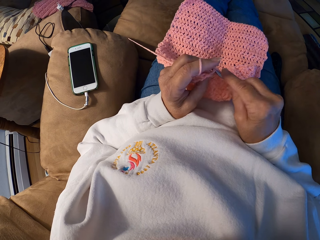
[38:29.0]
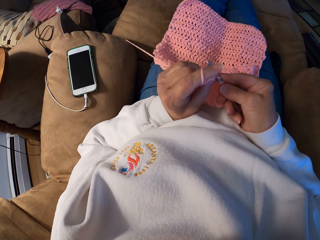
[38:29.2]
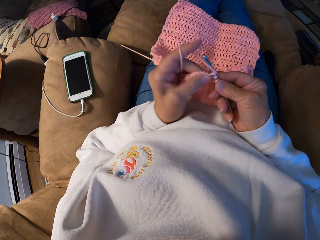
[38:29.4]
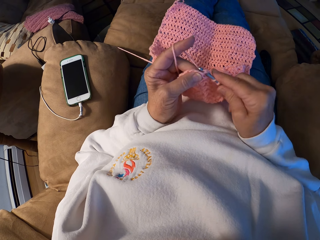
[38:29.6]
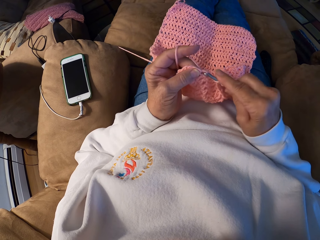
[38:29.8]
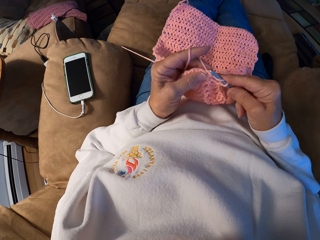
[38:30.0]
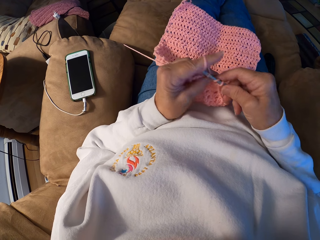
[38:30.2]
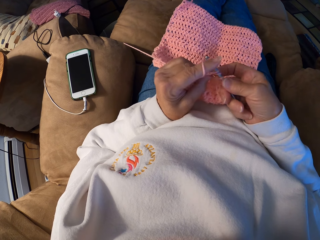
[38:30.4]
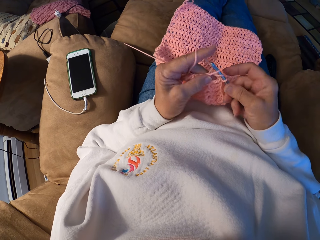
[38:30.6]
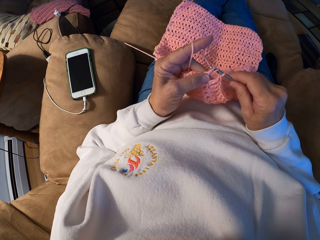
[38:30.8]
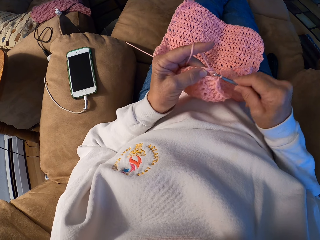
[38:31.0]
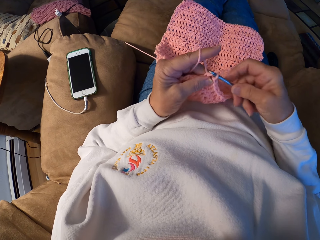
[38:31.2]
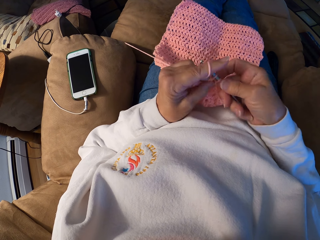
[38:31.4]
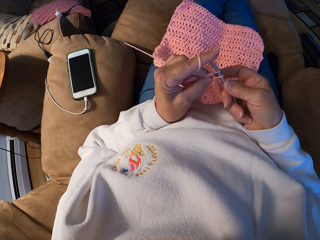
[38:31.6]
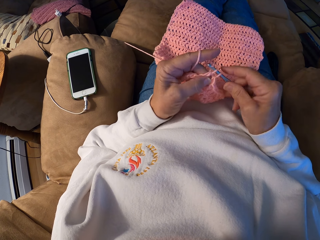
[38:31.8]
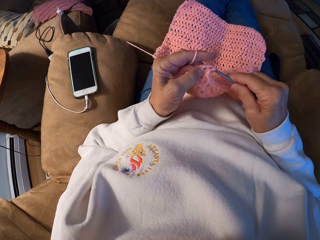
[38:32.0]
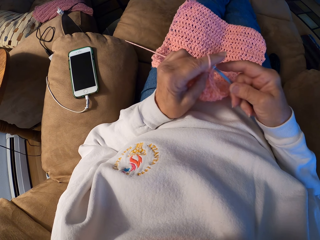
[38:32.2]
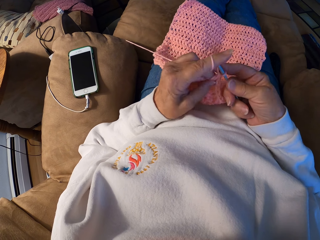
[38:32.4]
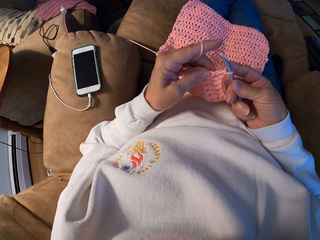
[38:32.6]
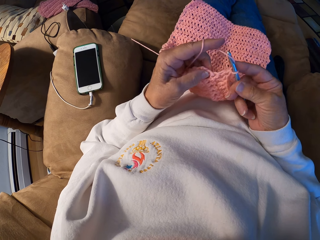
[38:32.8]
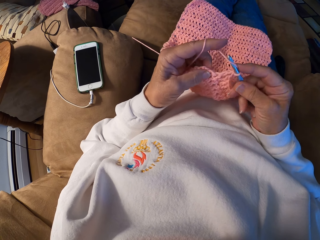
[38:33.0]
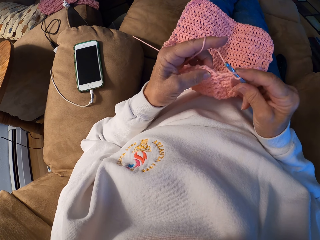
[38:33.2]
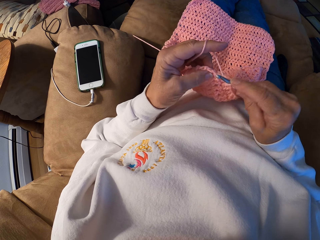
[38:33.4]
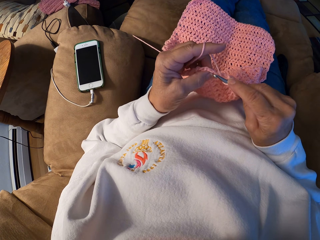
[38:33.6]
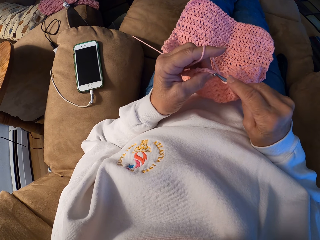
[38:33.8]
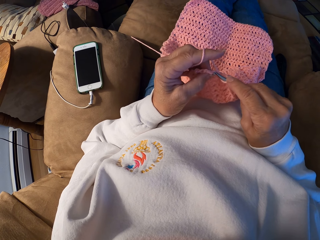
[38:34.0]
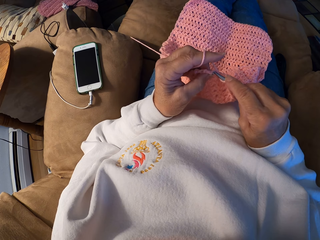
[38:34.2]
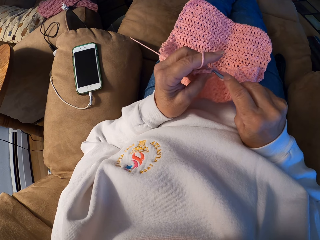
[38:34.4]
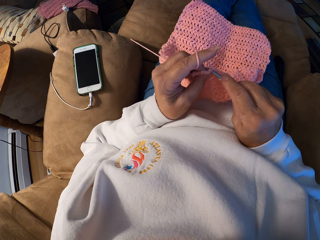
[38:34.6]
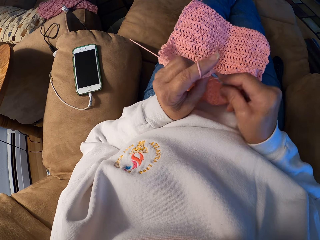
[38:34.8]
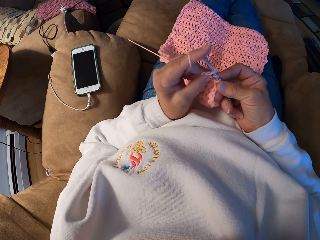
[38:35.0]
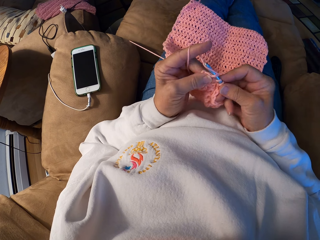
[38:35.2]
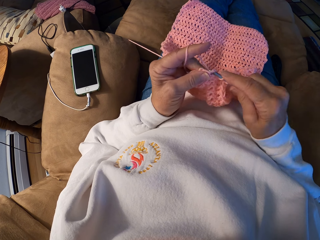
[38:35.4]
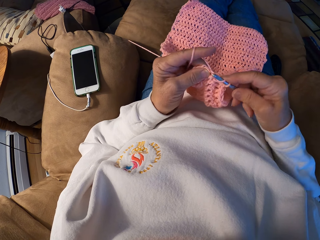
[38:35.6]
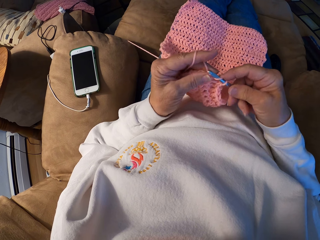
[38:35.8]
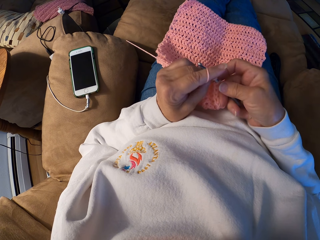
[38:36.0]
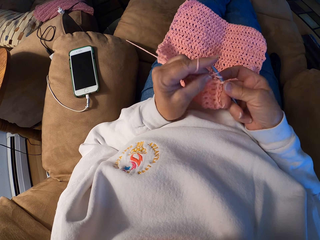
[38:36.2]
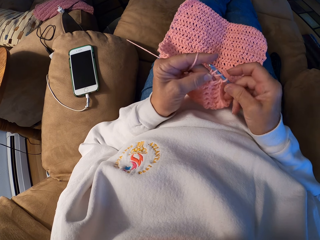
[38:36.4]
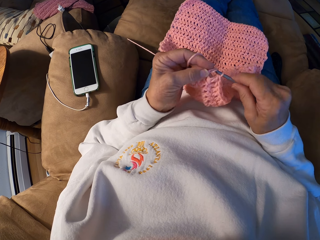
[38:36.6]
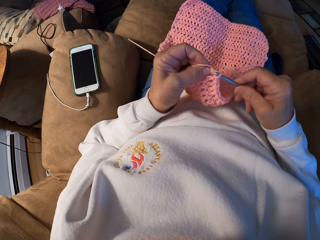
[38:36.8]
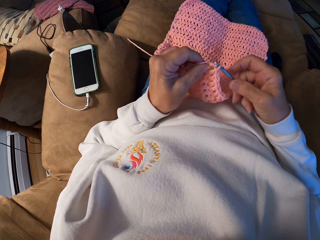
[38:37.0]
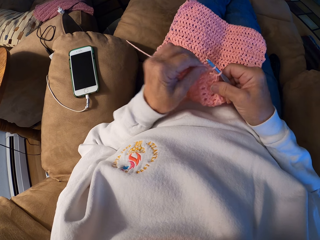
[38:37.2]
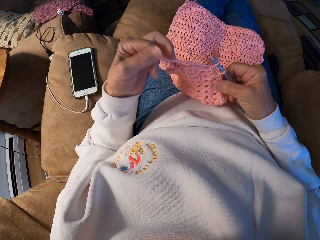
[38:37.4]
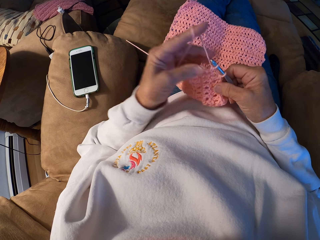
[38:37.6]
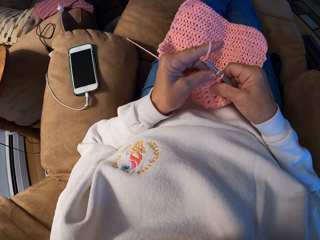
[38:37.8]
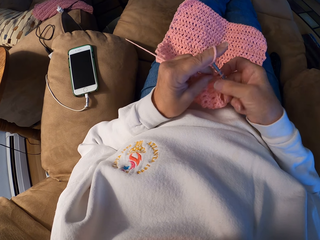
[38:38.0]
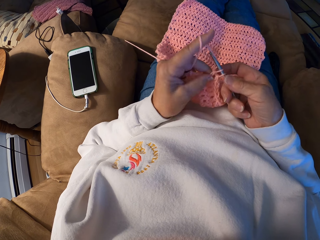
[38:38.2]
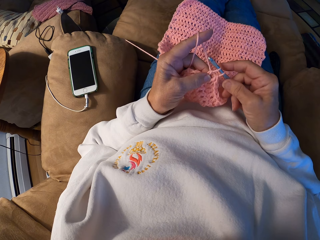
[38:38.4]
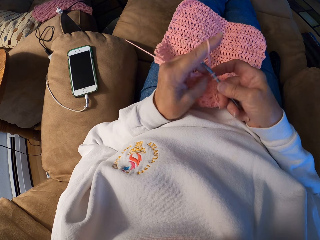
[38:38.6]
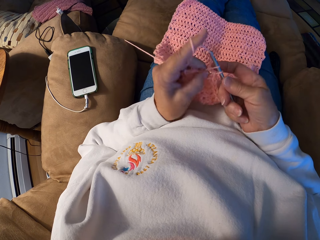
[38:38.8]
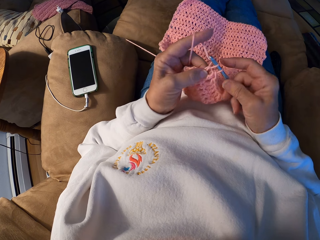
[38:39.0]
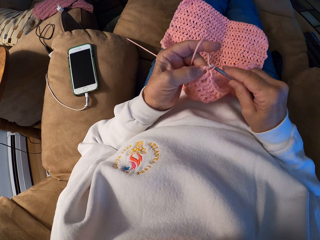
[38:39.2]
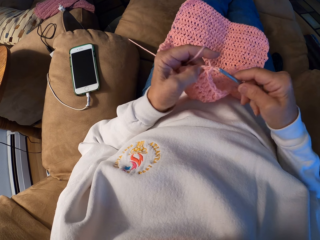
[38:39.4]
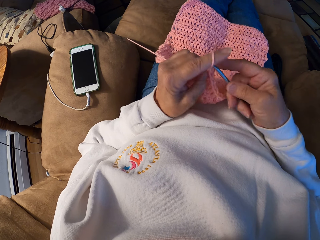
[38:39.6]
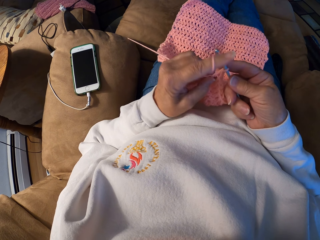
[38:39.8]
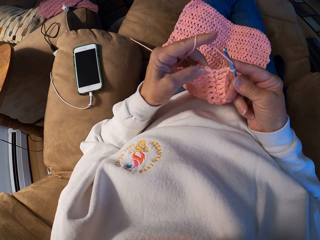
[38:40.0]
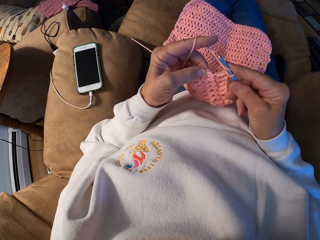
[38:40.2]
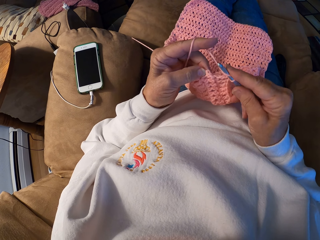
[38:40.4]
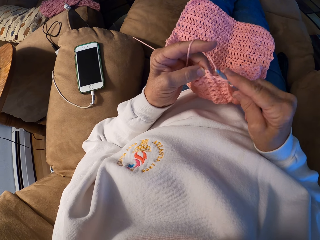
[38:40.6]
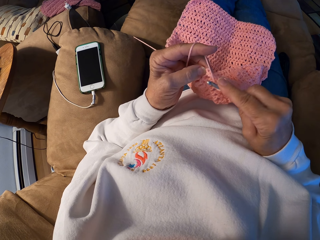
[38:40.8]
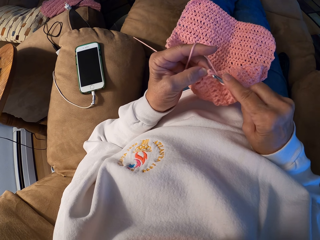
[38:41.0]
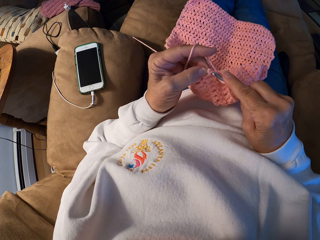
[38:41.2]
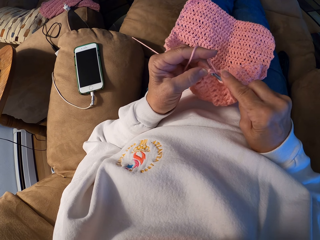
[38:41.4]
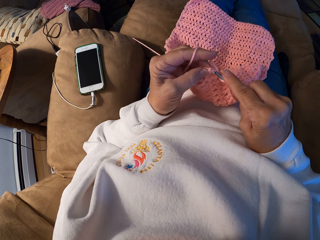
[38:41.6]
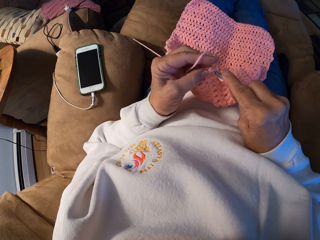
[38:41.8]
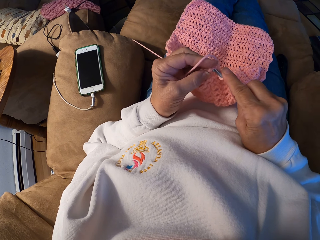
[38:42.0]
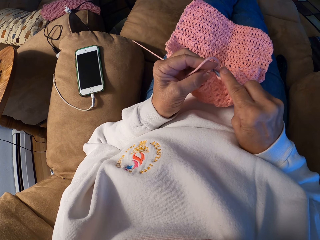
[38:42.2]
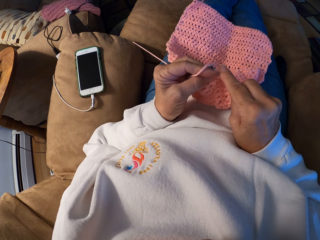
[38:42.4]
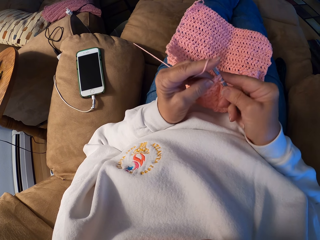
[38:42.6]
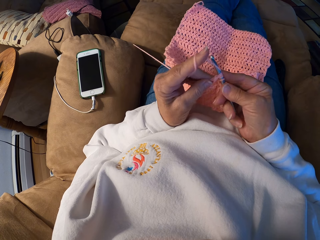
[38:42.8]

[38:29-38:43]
The camera wearer winds the yarn with her left index finger. She crochets the yarn with the crochet hook.

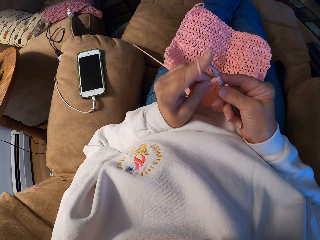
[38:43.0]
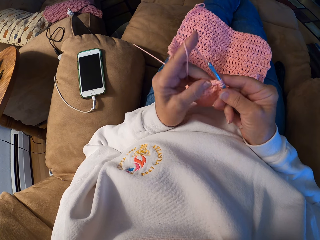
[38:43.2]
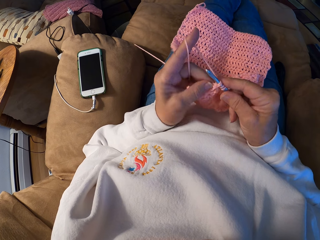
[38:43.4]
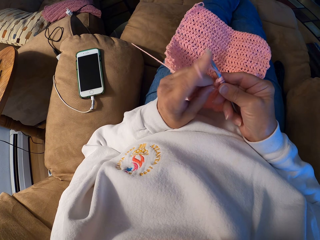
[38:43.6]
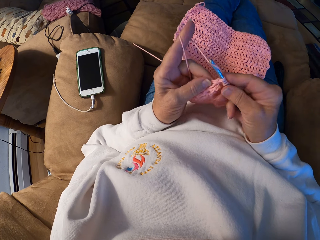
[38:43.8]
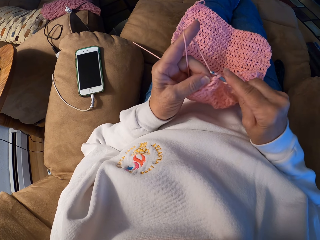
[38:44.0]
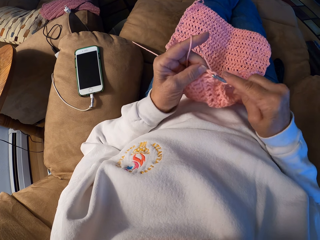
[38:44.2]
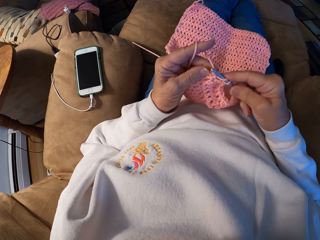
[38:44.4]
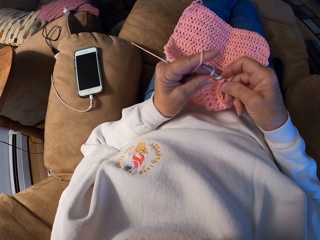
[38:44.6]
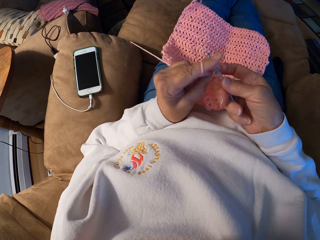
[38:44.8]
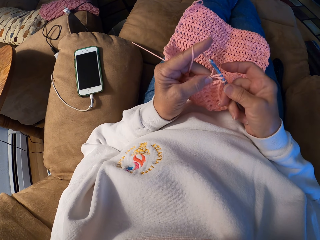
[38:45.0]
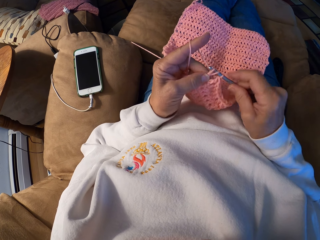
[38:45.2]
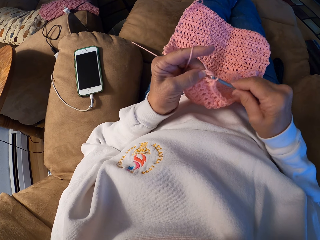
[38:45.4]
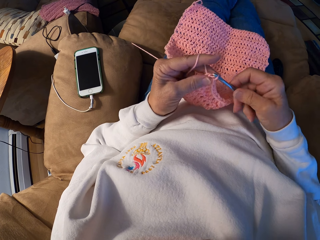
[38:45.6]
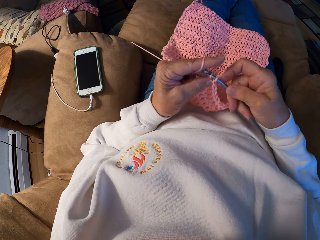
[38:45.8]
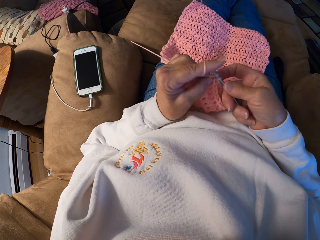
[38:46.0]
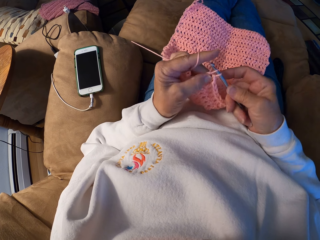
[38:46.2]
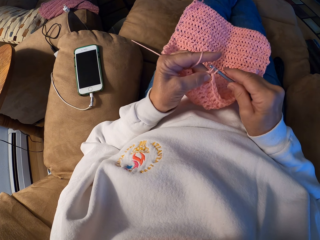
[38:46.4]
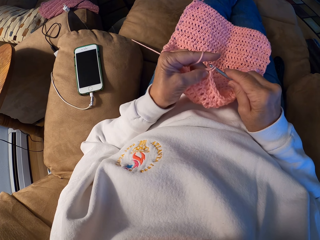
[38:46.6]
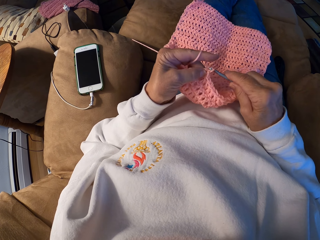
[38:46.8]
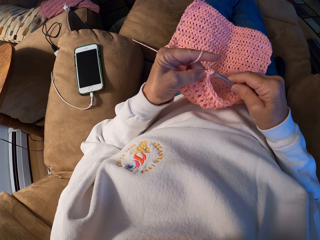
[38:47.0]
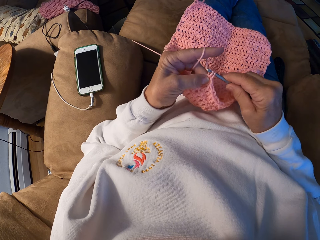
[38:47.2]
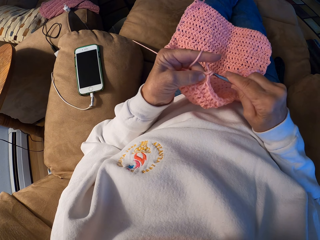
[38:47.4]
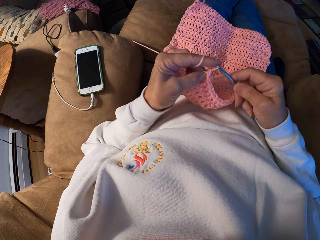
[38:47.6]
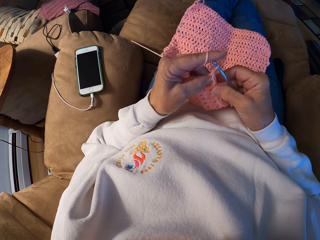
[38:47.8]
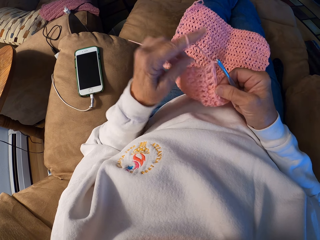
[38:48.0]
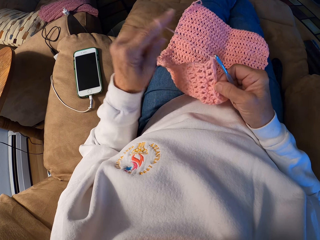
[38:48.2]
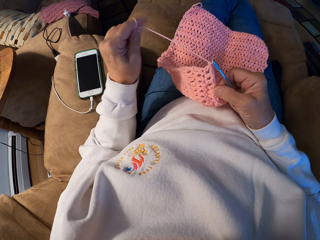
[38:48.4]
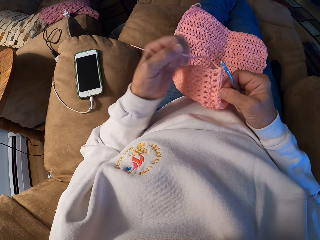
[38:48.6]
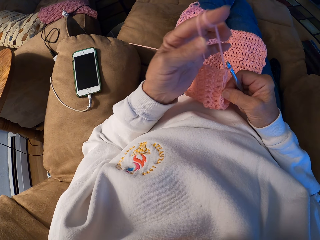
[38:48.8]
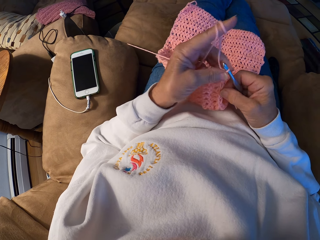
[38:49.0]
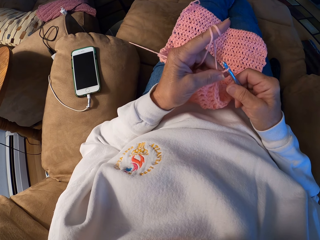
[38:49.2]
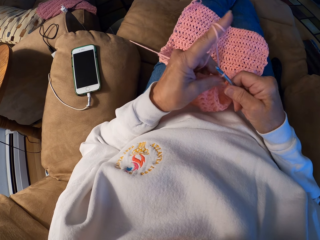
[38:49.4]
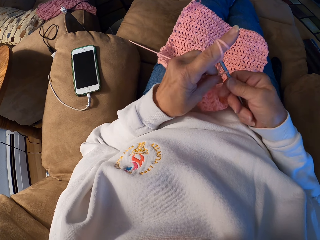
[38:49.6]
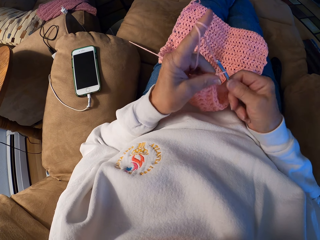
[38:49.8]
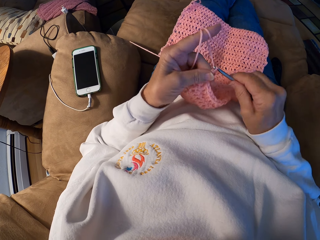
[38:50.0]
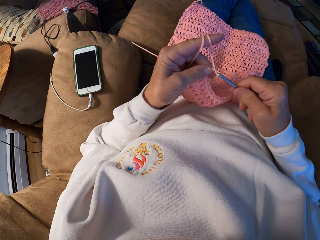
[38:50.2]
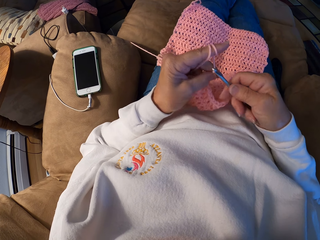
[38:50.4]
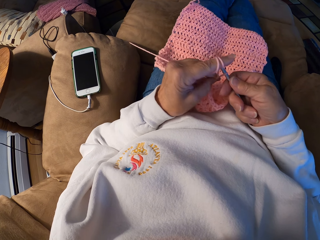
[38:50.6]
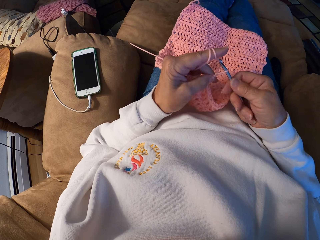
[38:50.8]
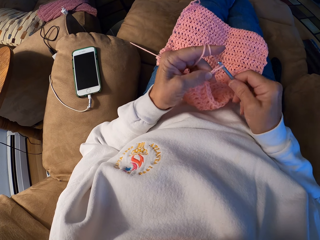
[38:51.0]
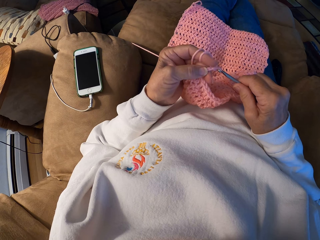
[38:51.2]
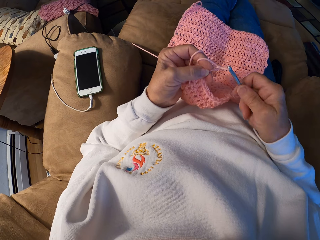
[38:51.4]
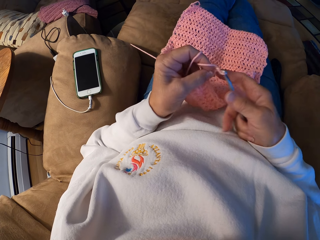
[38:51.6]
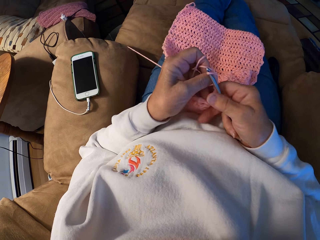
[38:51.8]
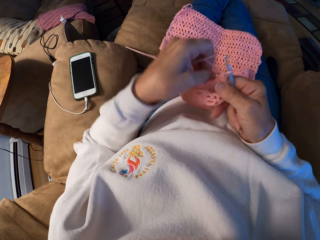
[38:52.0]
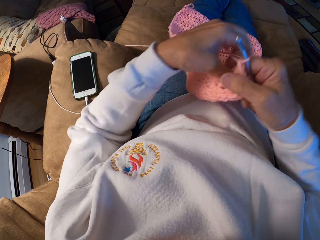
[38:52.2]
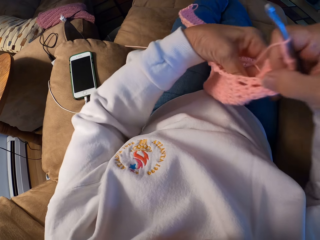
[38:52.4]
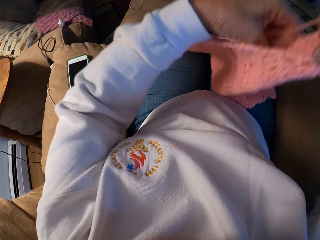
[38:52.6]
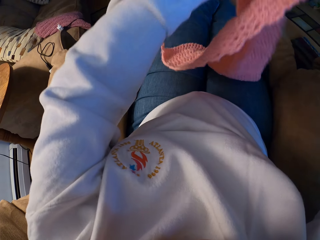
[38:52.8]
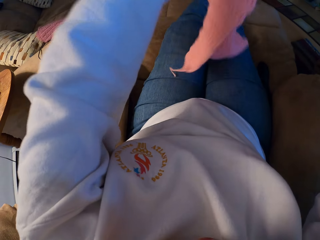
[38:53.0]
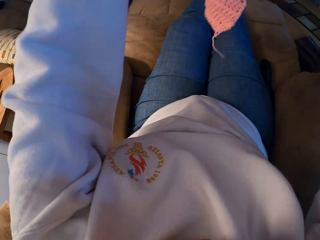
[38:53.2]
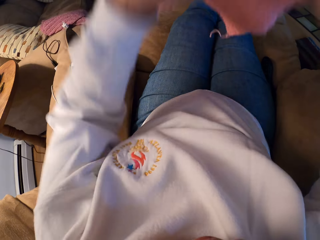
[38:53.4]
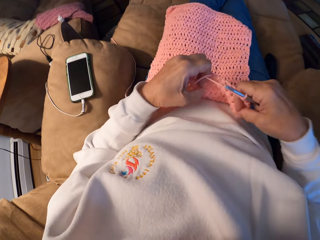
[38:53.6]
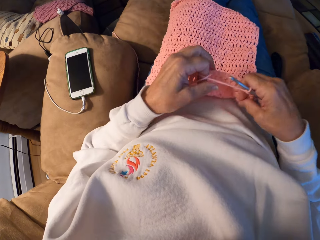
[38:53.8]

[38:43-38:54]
The camera wearer winds the yarn with her left index finger. She crochets the yarn with the crochet hook. She adjusts the crochet on her lap. She lifts the cloth.
